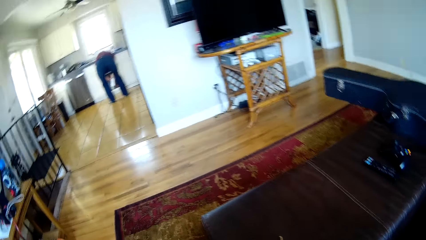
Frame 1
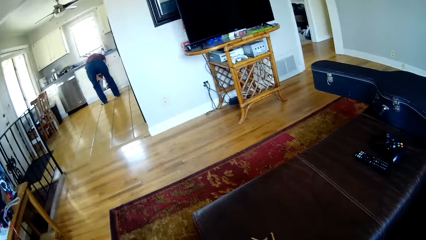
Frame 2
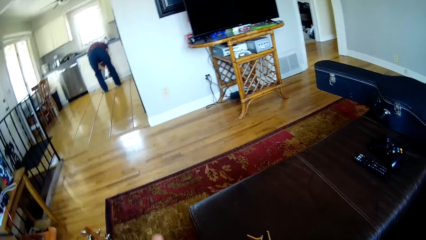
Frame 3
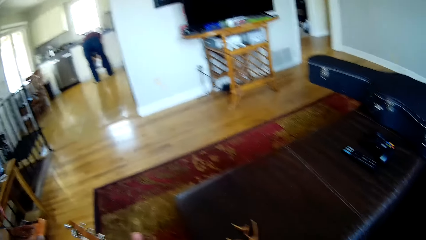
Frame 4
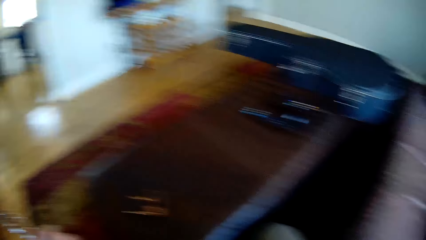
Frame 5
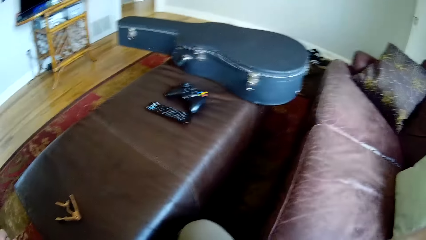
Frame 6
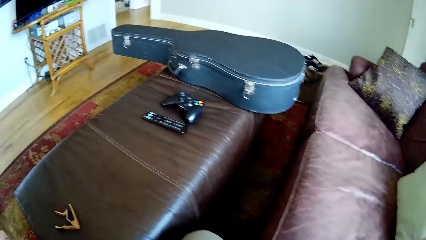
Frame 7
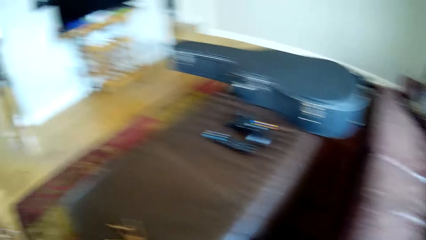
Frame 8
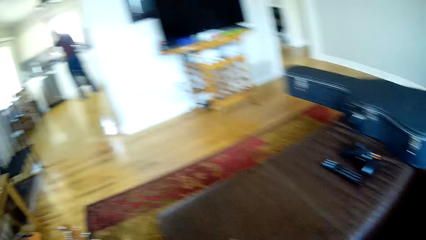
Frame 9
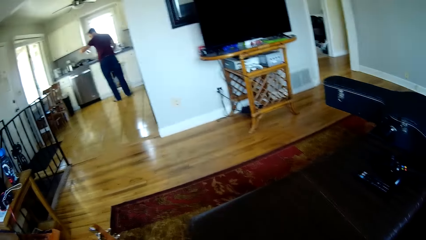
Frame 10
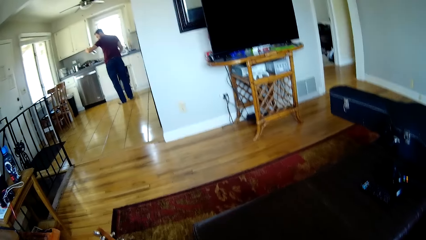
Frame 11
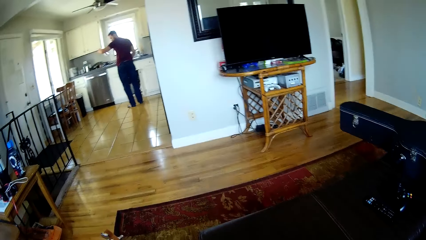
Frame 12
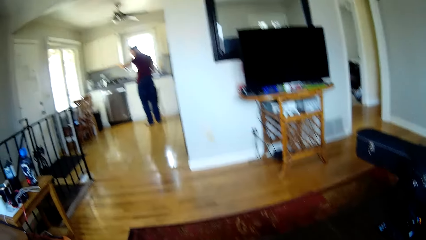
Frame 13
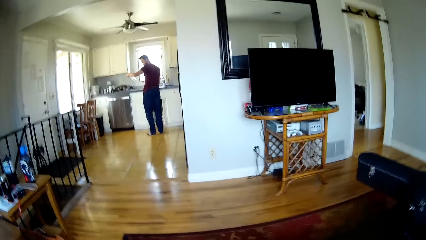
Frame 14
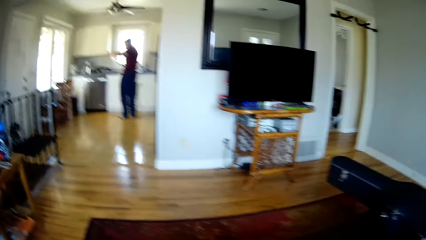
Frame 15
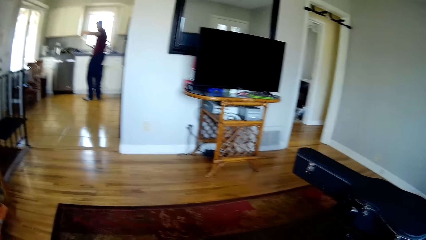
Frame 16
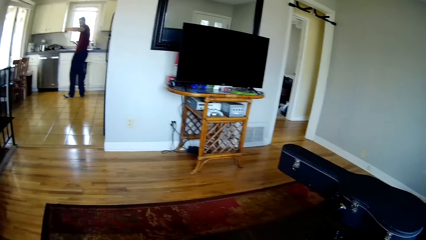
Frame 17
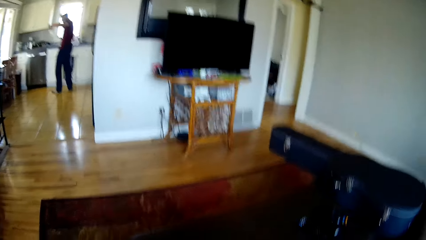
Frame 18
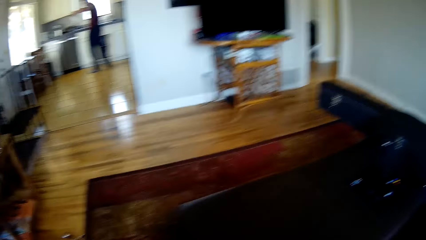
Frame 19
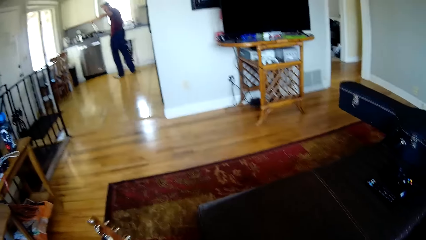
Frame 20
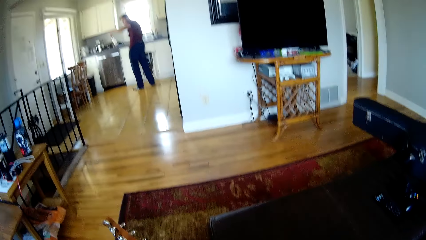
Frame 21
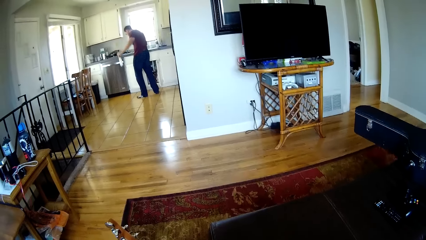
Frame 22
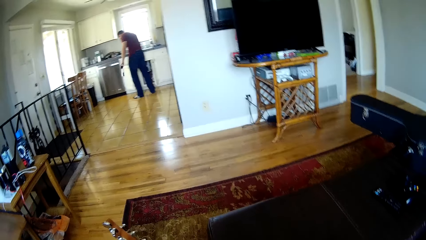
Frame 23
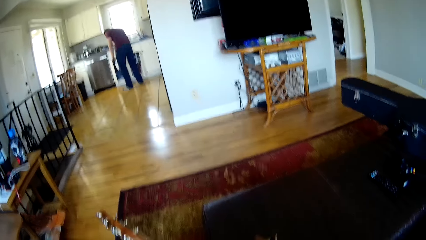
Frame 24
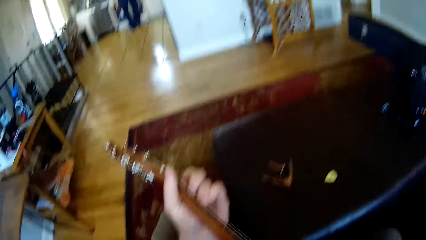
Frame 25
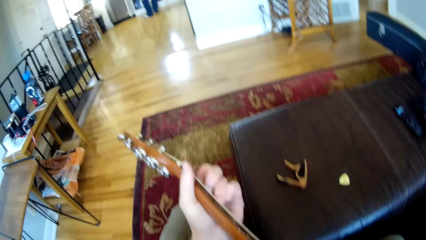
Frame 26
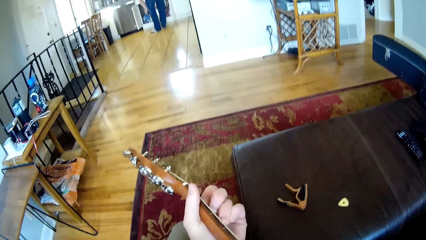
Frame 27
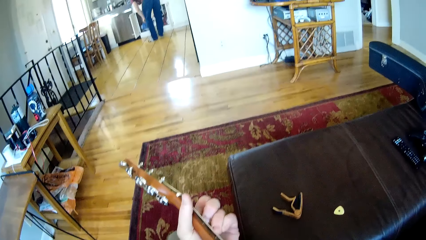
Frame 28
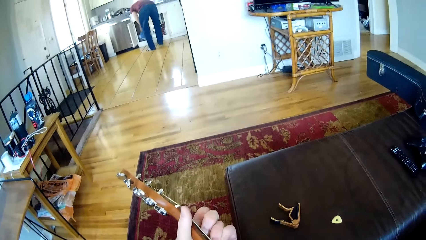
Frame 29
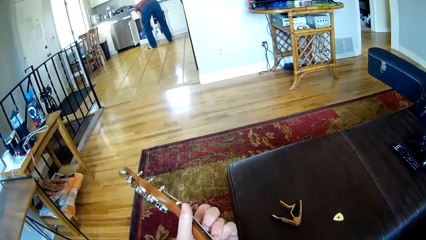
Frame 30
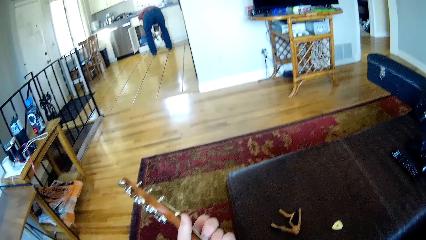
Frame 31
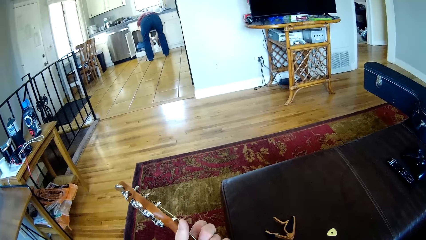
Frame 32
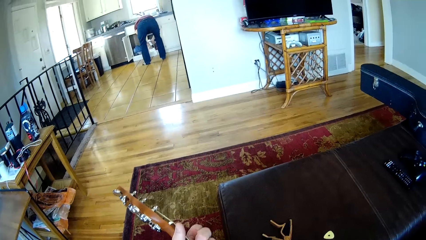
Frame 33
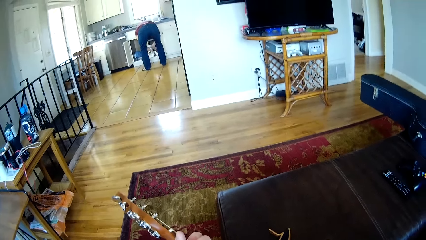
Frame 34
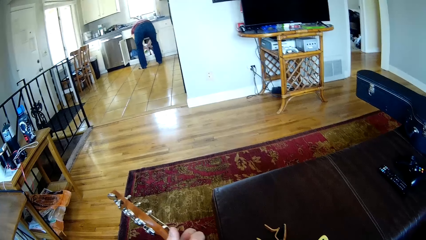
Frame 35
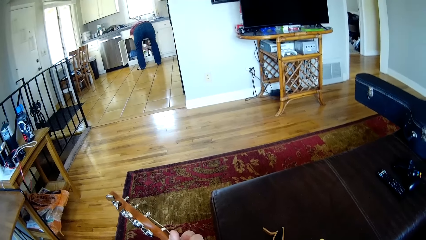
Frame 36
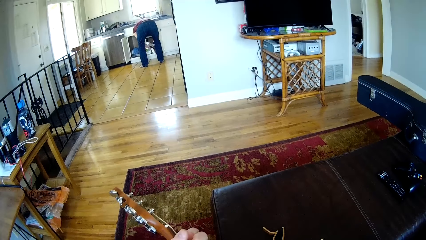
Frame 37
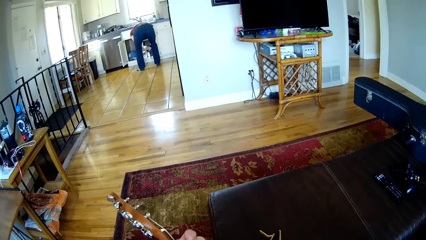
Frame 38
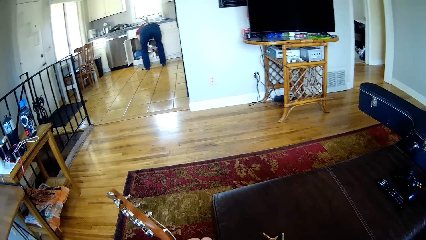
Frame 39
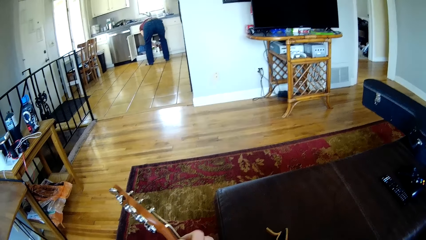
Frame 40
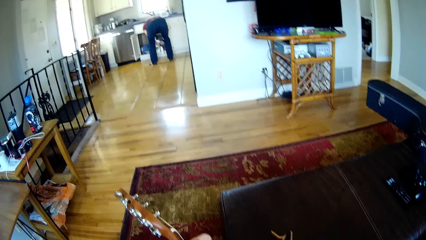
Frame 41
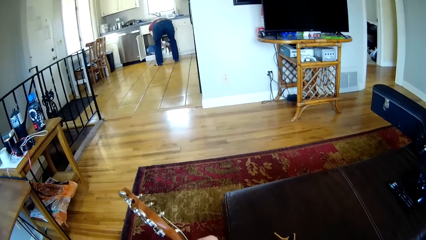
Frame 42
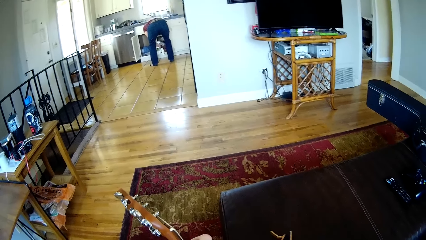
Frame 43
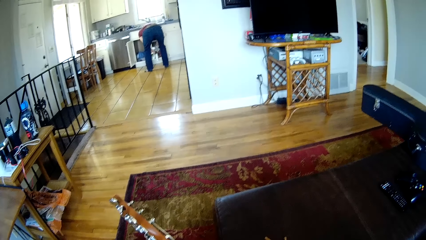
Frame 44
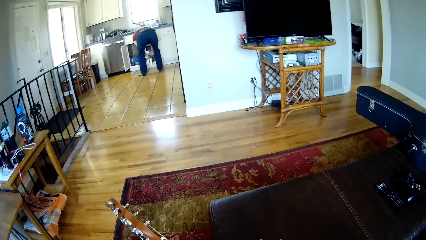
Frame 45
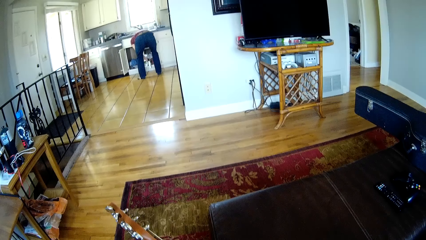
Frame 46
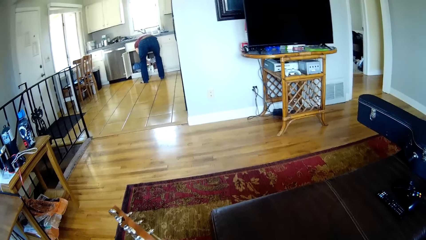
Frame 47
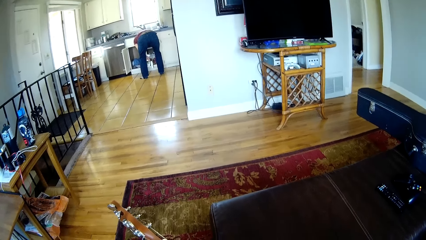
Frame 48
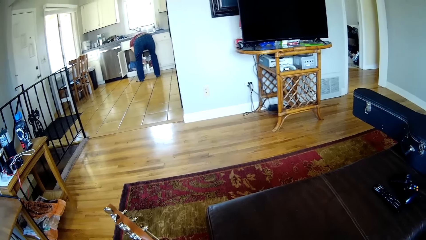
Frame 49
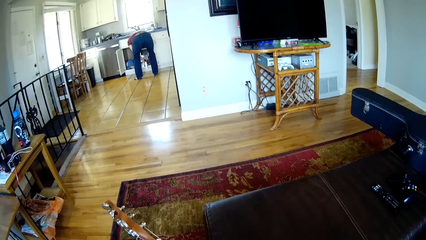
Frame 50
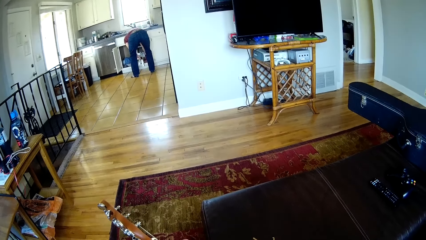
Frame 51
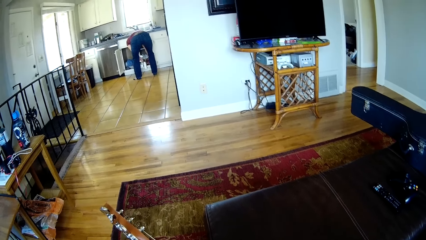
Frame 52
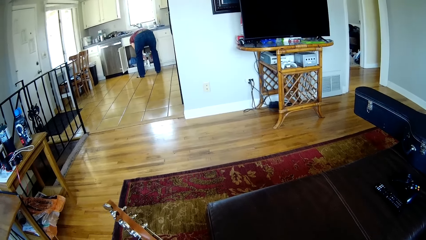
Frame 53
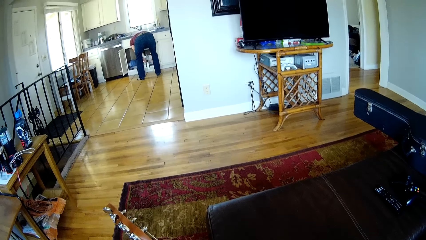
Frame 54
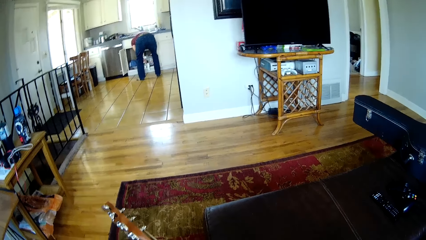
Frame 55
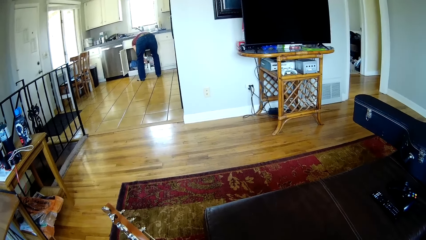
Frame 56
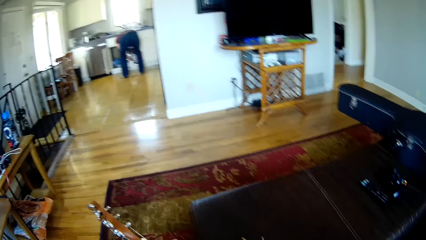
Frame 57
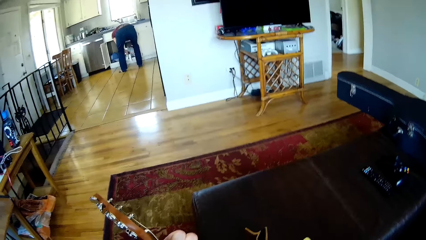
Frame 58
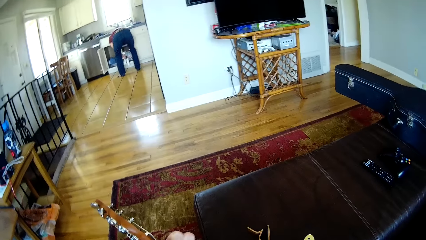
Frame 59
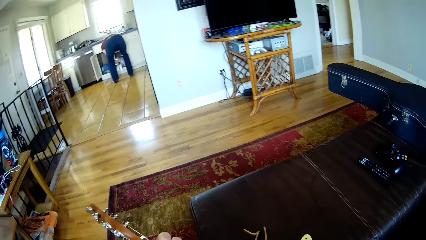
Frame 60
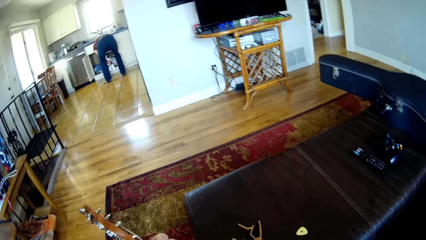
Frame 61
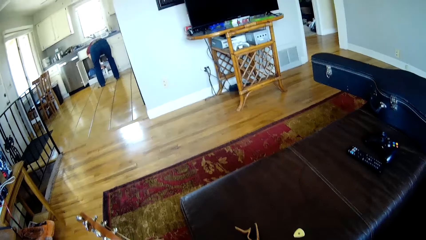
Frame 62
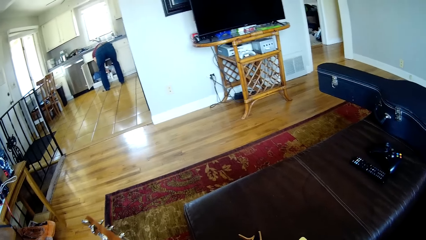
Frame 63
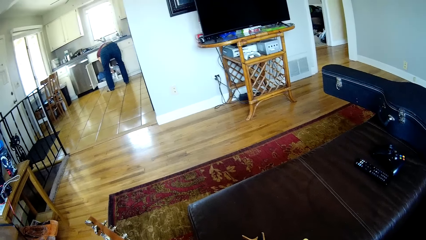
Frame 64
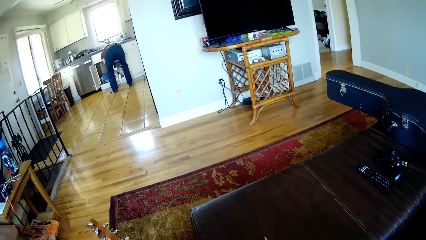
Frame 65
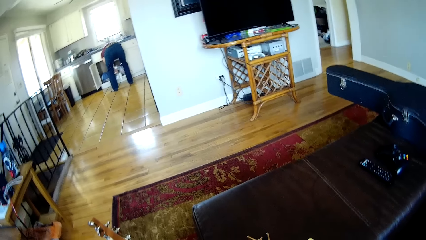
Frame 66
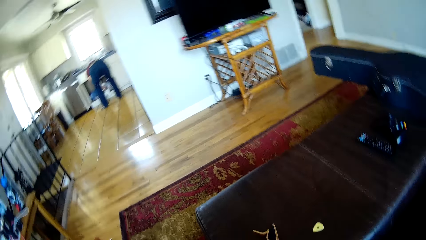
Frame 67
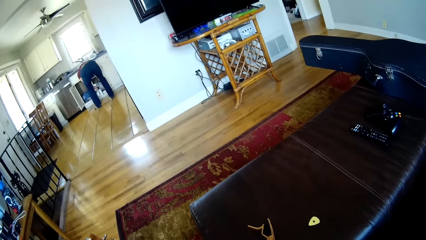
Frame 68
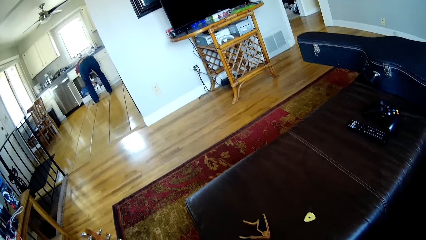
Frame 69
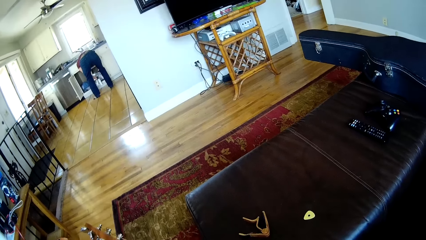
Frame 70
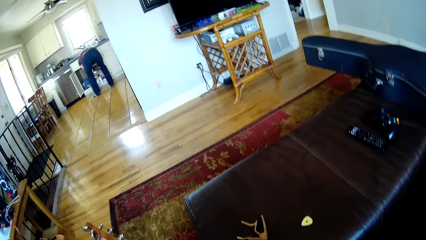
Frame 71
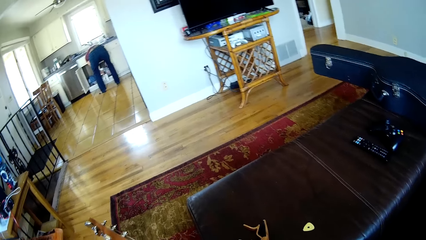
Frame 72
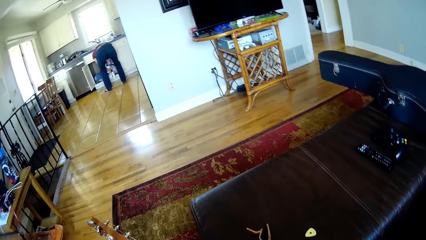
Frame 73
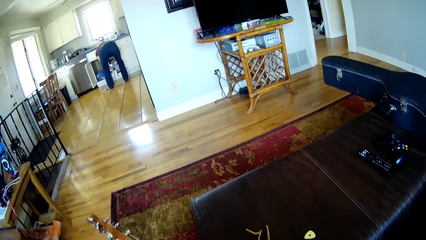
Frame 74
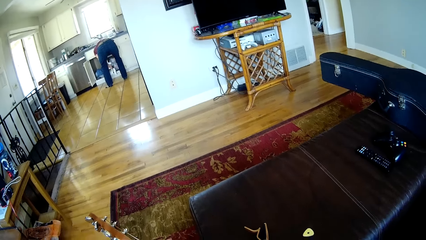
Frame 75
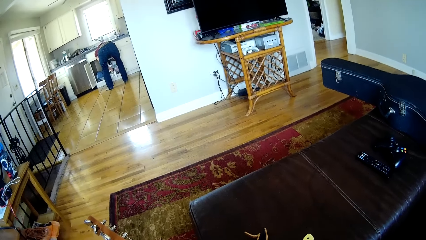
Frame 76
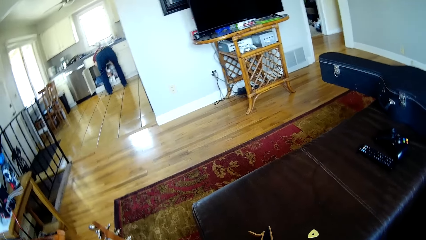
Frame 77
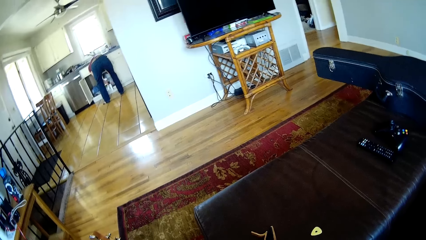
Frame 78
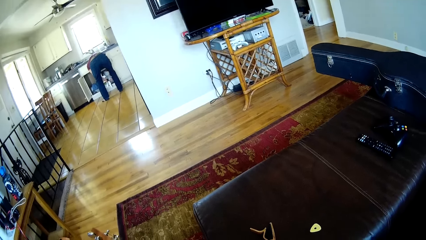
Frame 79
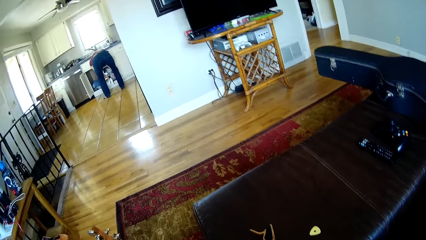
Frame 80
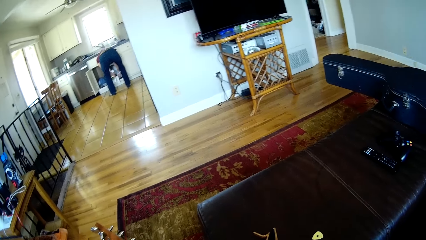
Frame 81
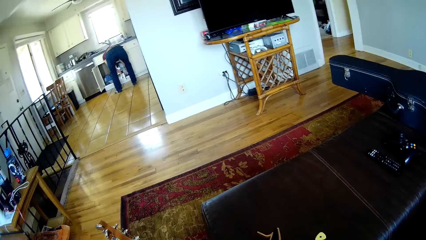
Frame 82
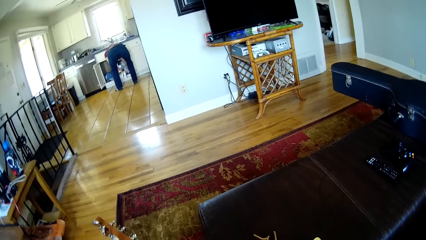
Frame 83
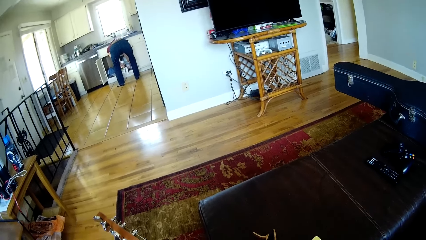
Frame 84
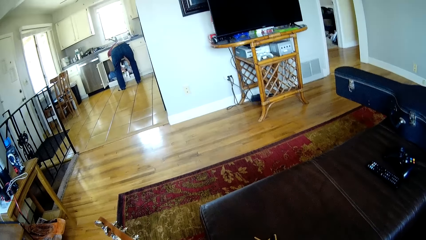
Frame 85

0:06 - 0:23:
The camera wearer plays the guitar with both hands. A man holds a bottle and puts the bottle in the cabinet.
